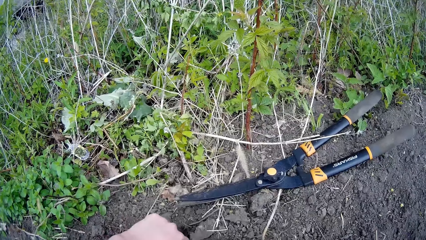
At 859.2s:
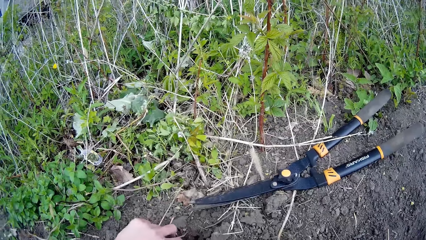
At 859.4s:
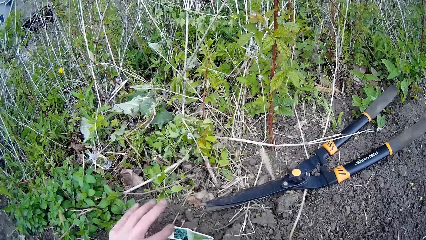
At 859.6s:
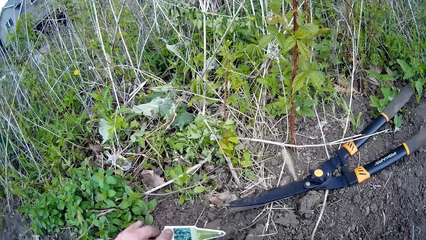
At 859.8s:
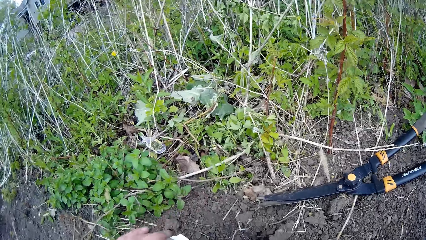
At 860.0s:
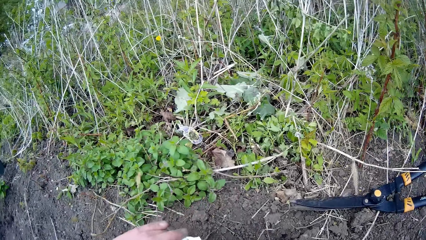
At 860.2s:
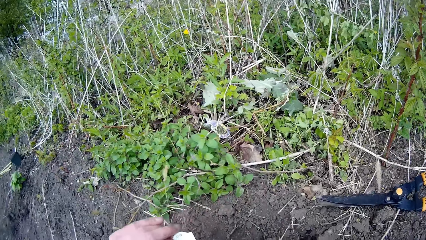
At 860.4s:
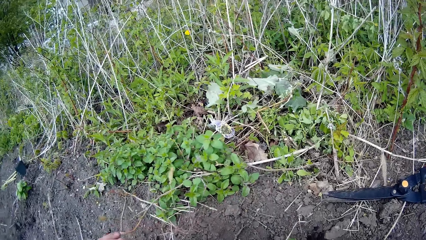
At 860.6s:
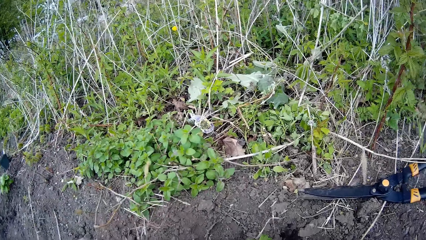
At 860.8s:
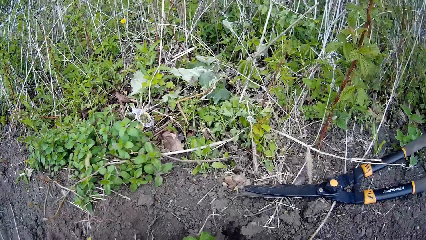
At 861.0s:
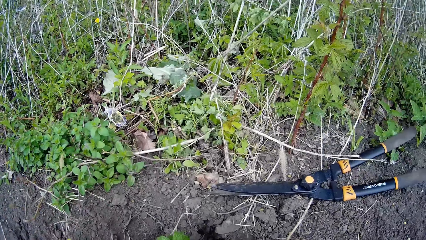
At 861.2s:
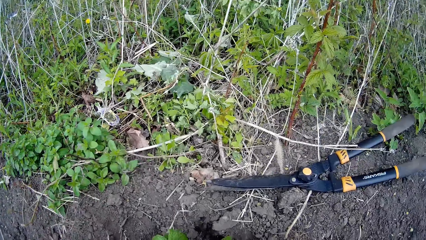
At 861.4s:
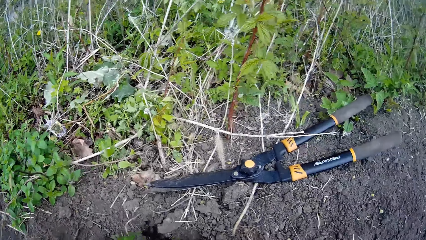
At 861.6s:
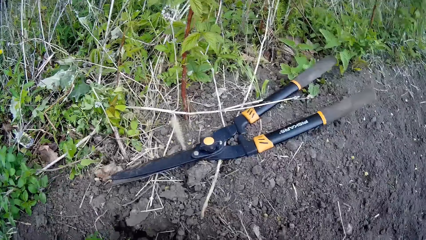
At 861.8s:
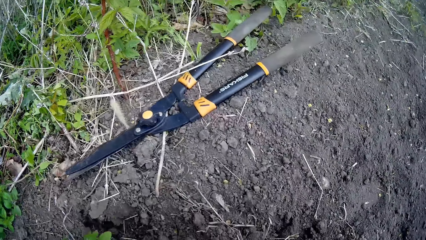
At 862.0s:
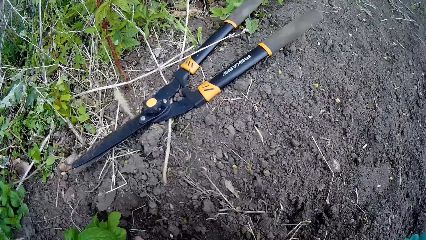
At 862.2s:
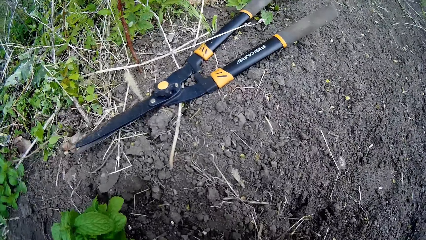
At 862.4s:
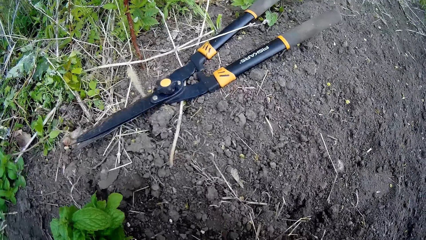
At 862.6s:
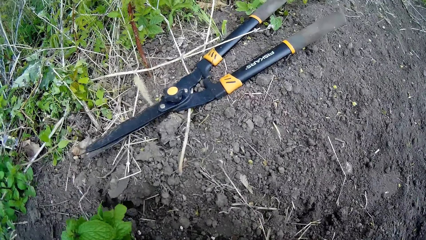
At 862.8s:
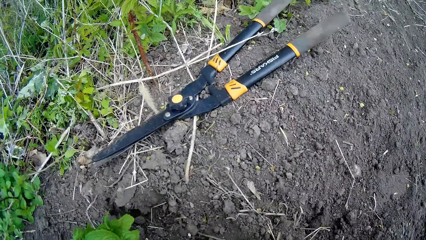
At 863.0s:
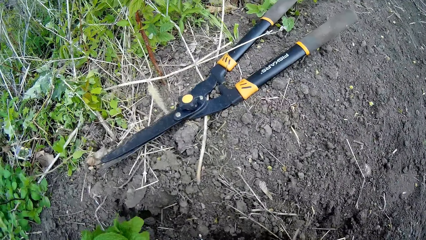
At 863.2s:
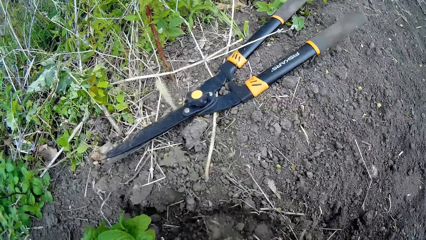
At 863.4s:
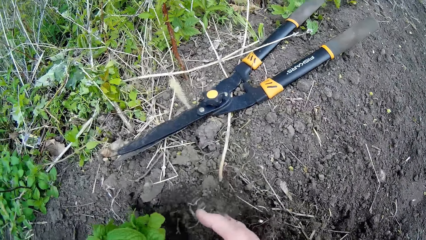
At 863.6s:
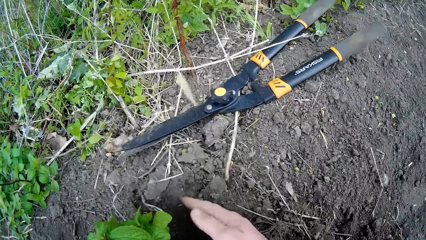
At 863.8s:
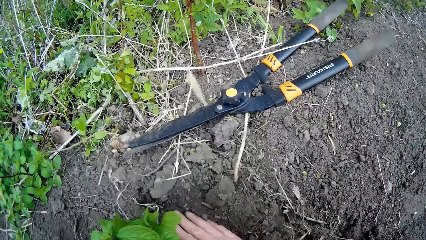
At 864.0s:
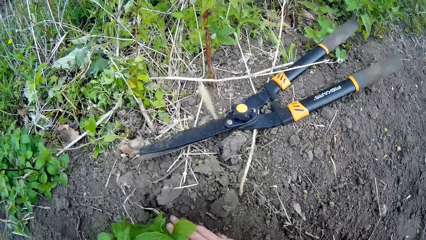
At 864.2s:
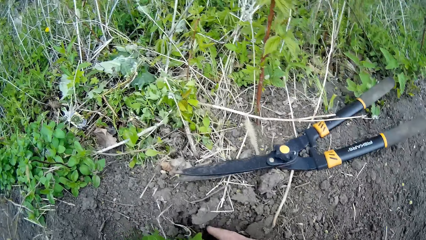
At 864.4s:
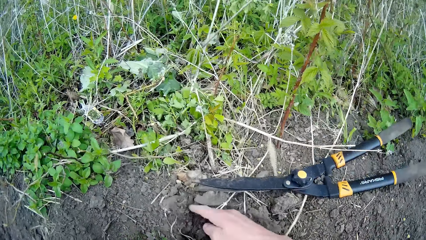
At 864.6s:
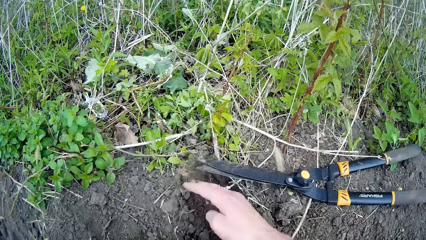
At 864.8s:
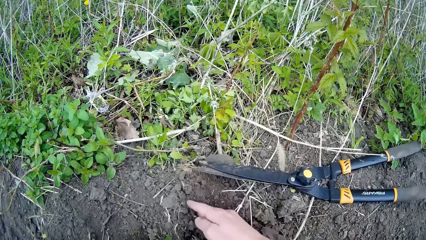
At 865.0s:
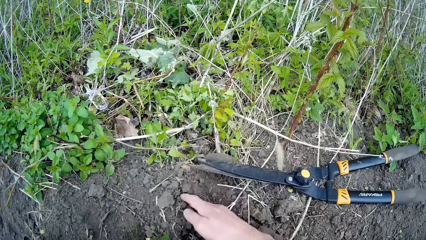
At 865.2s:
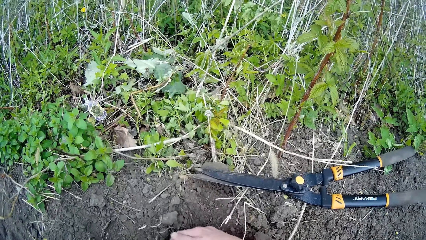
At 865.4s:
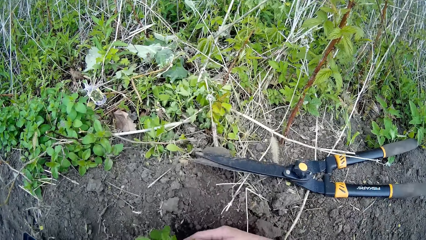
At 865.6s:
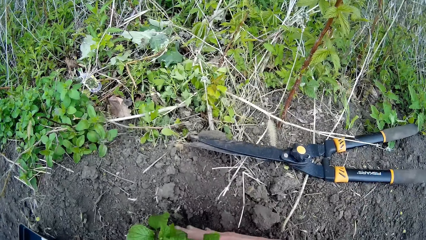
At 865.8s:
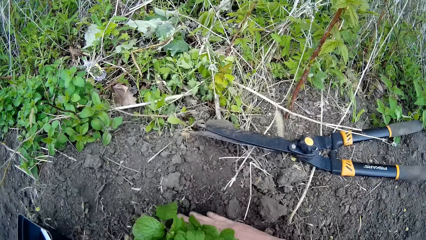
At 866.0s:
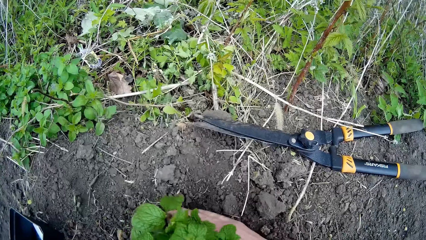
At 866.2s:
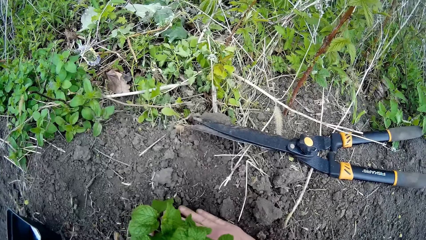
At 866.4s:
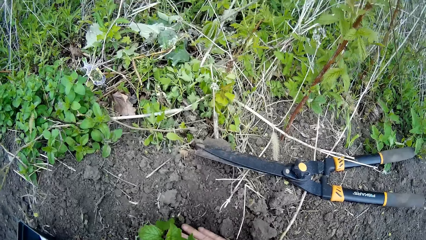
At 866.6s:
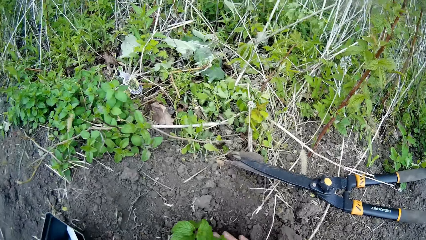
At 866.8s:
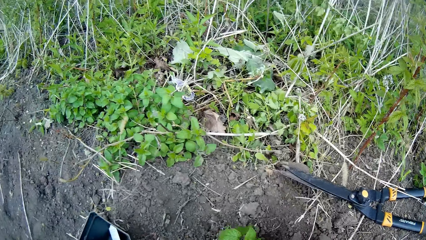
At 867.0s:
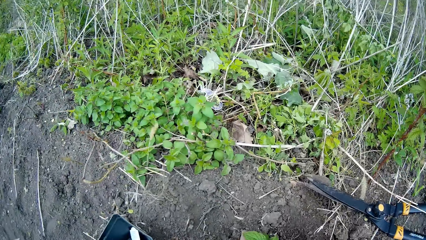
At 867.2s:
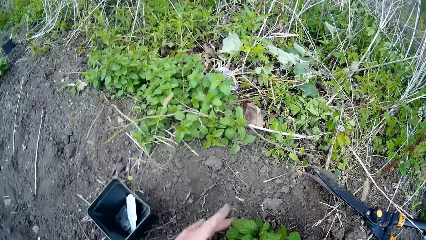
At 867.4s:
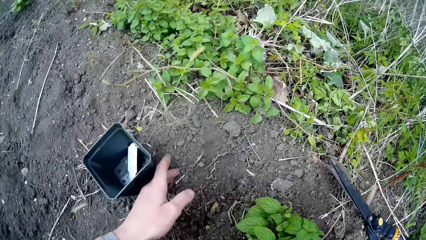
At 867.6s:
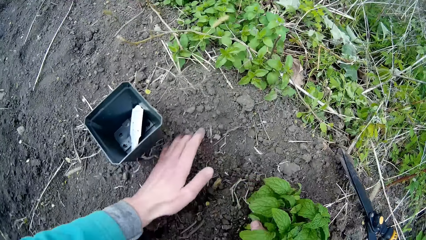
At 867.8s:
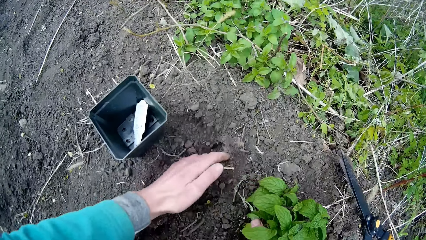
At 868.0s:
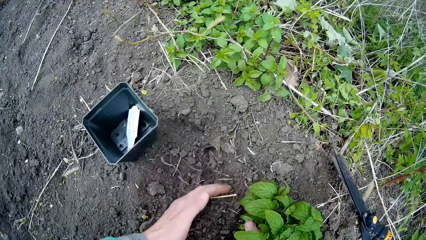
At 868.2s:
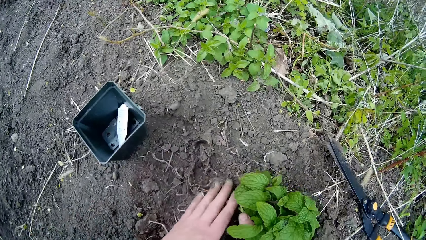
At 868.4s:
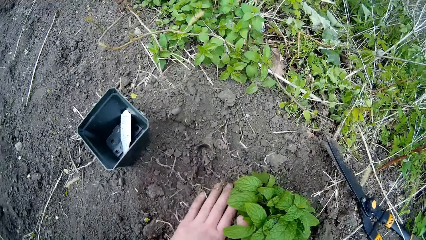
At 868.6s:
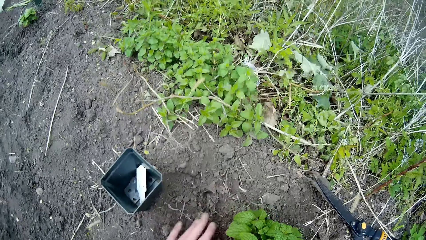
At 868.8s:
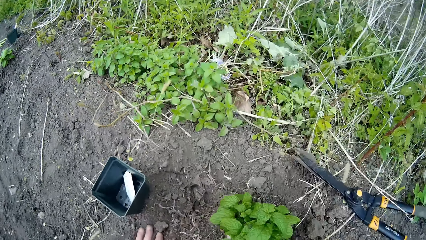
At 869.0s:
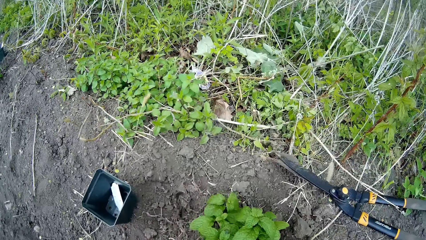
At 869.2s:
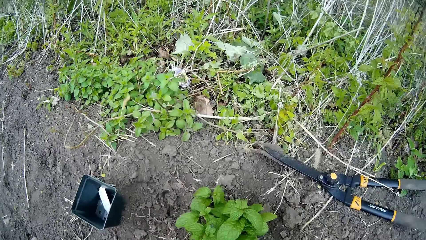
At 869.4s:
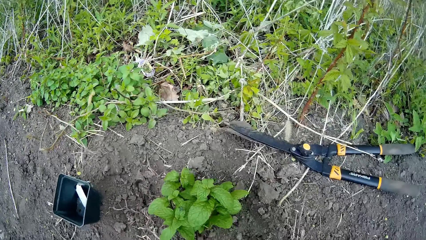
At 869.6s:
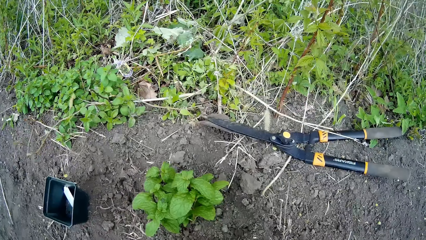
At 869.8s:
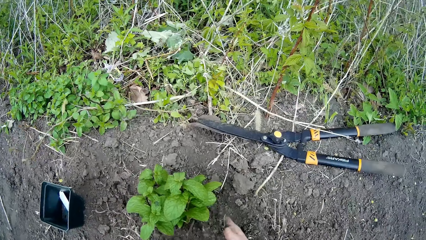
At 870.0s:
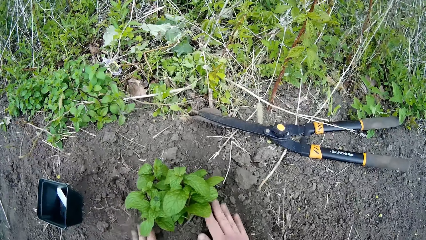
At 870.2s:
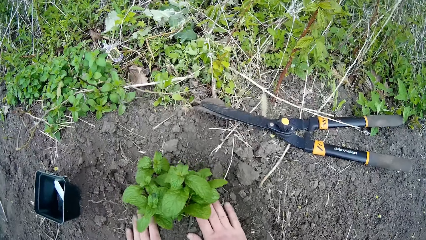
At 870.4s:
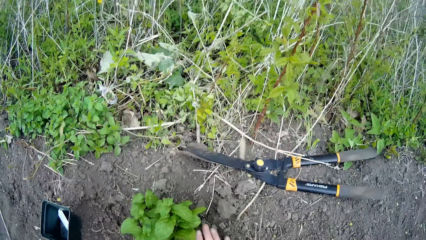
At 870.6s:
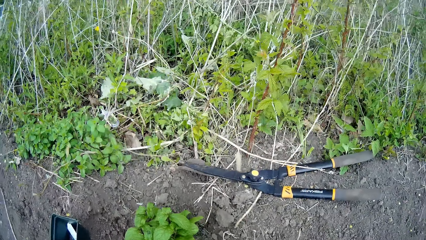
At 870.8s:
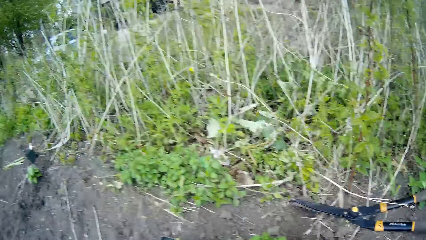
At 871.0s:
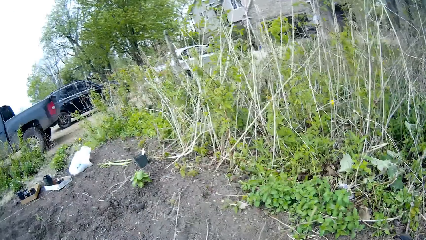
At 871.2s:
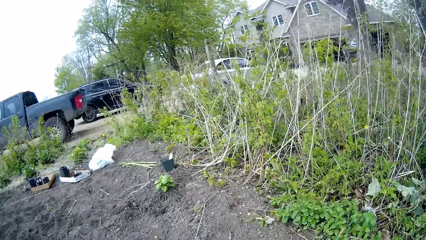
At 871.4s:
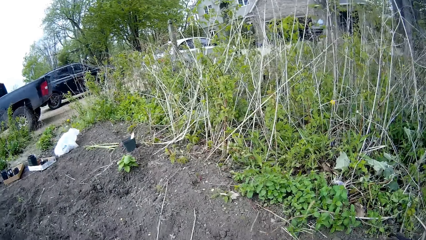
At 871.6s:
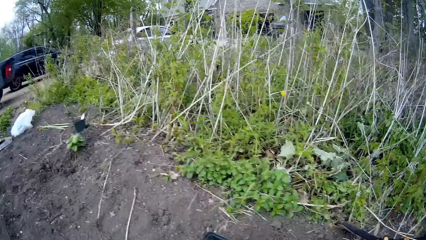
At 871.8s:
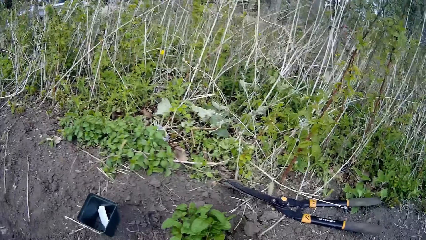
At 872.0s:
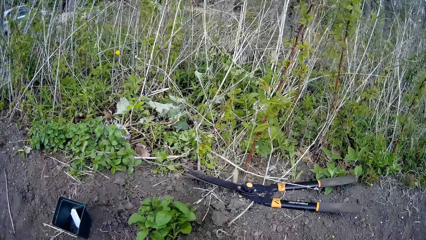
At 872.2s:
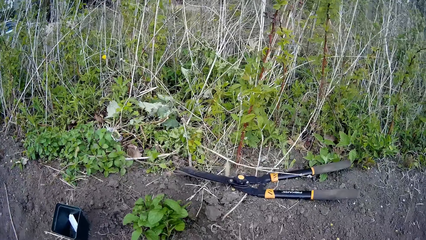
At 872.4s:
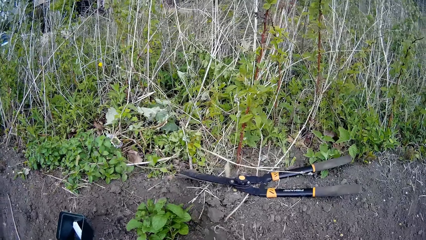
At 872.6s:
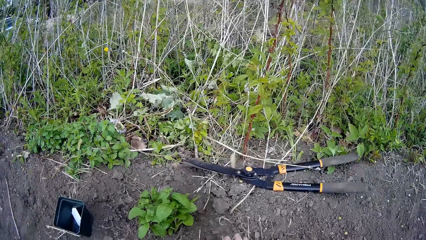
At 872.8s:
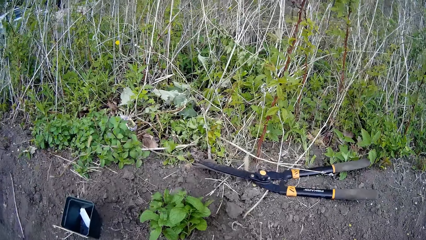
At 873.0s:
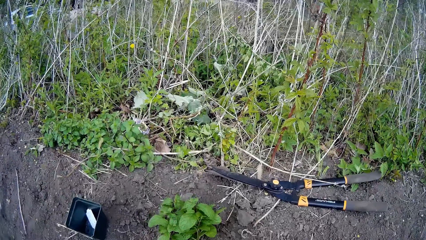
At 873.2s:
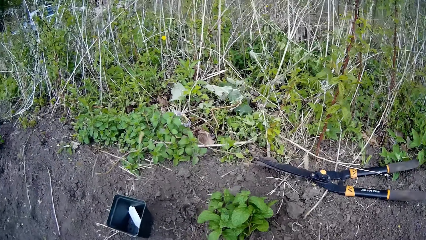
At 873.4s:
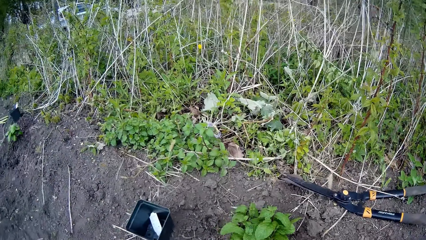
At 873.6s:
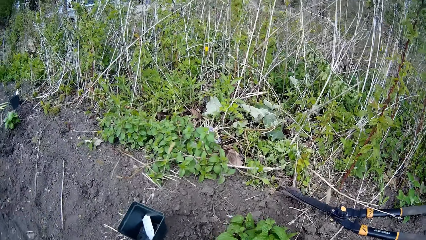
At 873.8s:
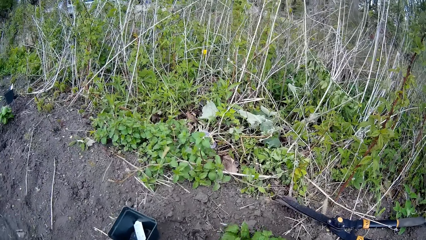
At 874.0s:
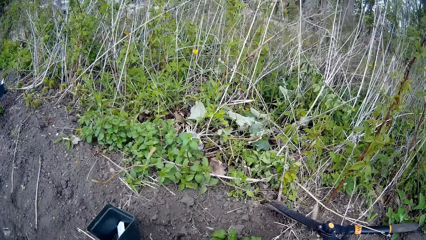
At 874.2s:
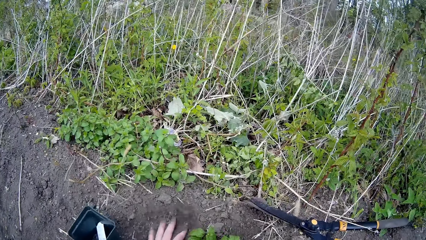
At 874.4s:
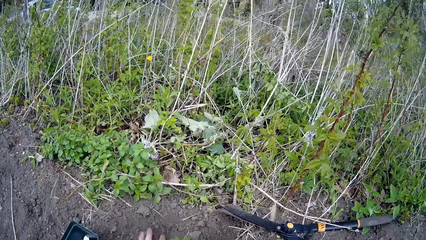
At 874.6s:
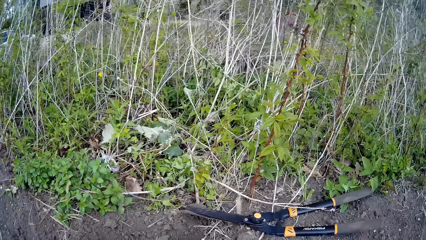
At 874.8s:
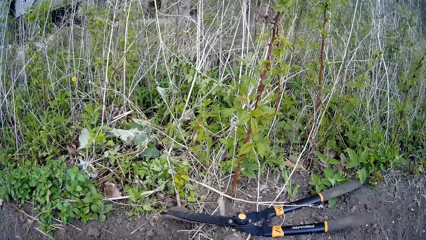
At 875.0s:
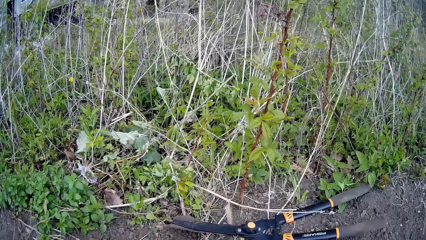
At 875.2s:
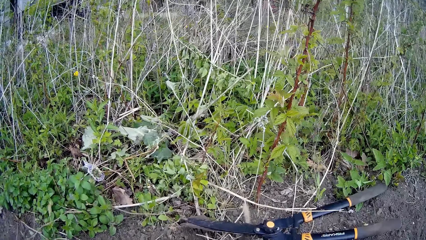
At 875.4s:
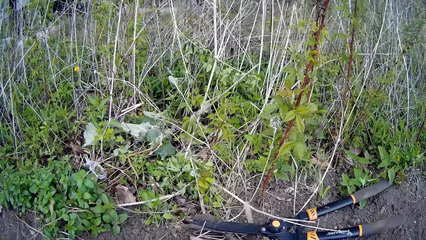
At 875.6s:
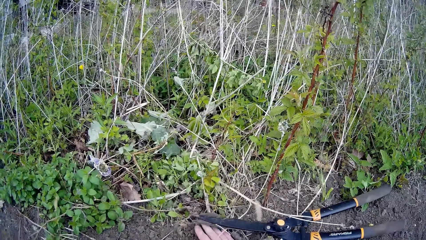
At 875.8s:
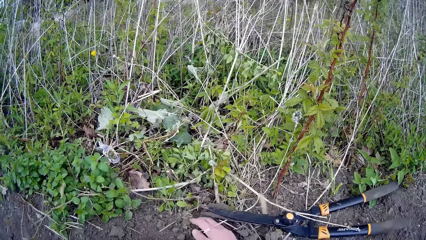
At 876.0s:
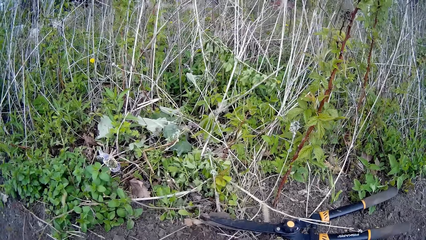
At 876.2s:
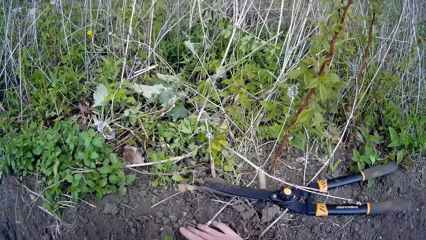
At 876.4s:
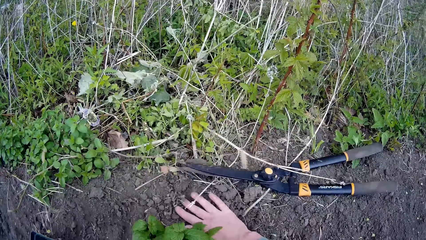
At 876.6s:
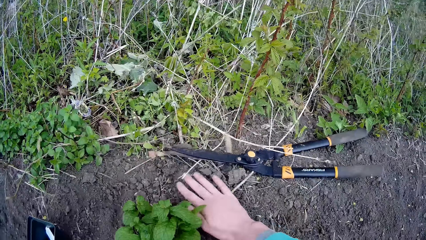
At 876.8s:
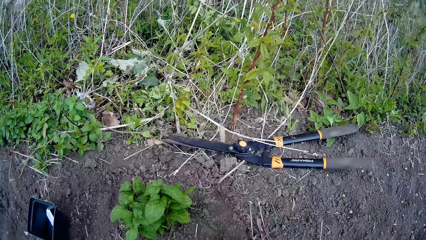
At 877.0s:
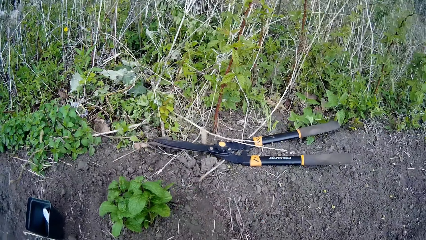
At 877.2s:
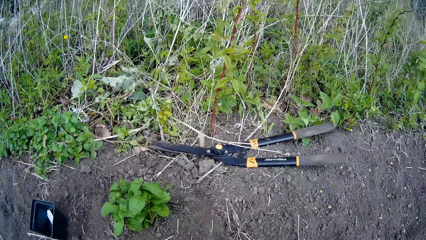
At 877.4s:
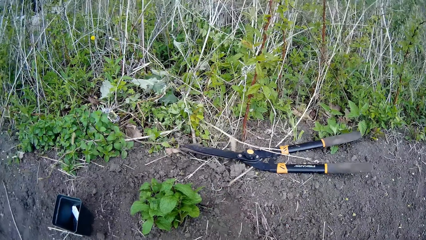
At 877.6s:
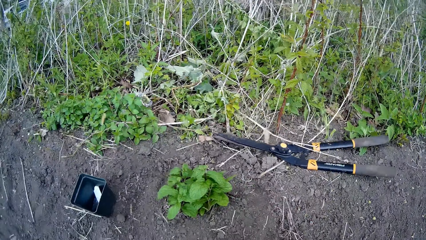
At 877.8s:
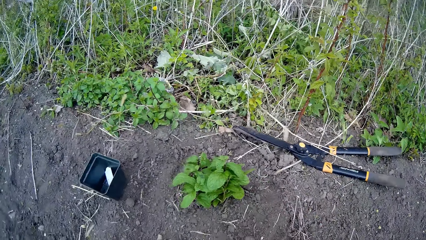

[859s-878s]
The camera wearer picks up a seed box from the ground with her left hand. She gathers soil to the base of the plant with her right hand. She gathers the soil to the base of the plant with her left hand. She gathers the soil to the base of the plant with her right hand. She looks around. She gathers the soil to the base of the plant with her left hand. She gathers the soil to the base of the plant with her right hand.
